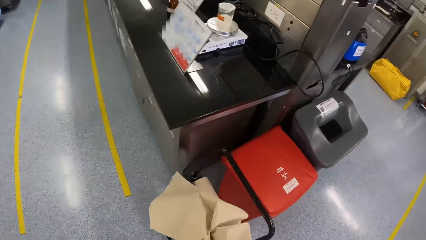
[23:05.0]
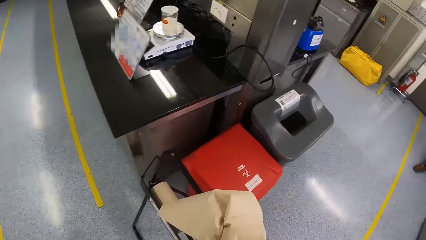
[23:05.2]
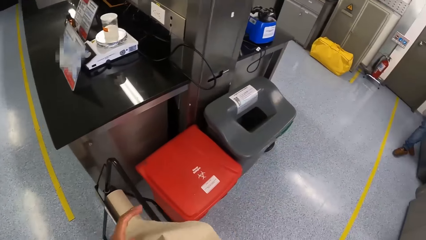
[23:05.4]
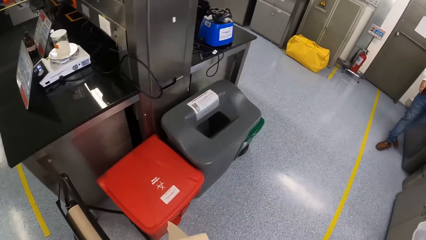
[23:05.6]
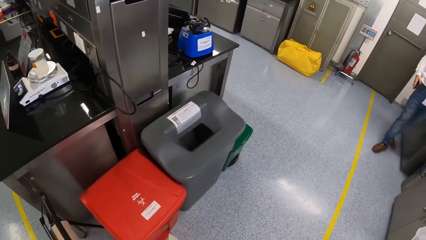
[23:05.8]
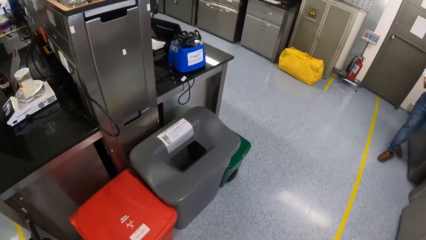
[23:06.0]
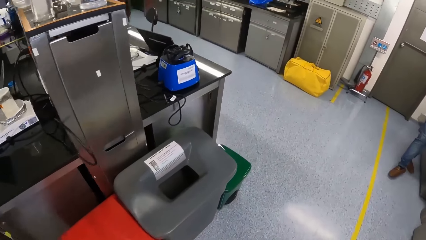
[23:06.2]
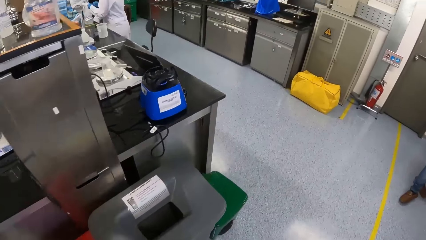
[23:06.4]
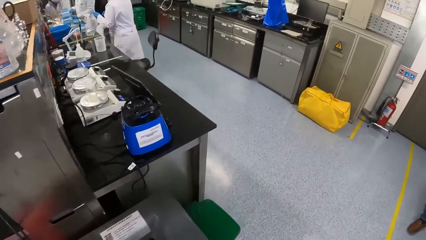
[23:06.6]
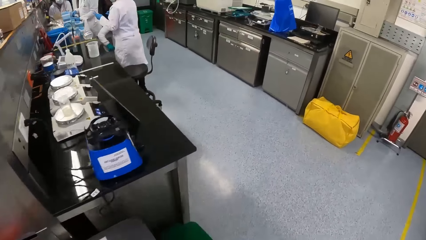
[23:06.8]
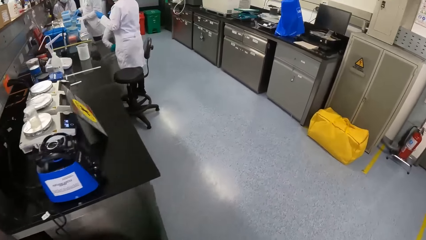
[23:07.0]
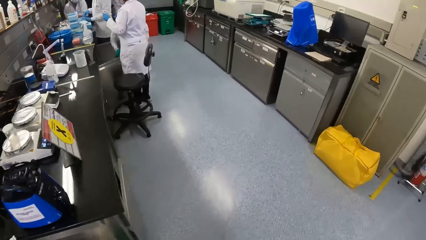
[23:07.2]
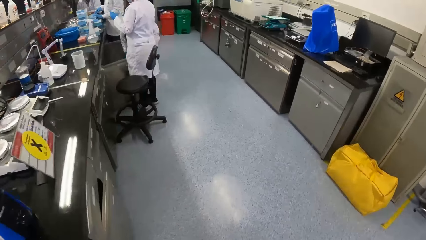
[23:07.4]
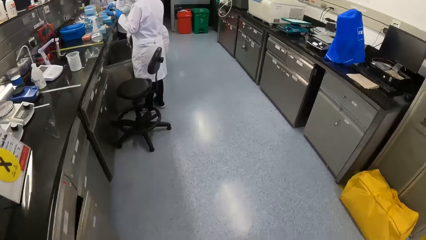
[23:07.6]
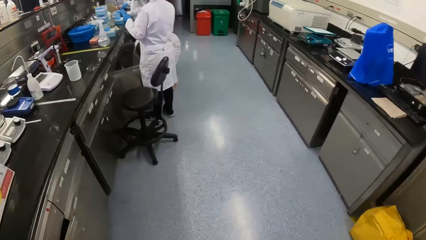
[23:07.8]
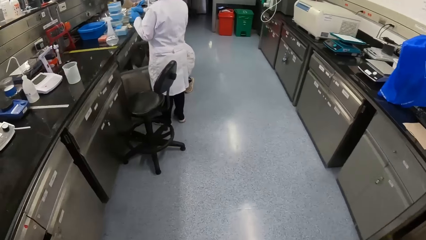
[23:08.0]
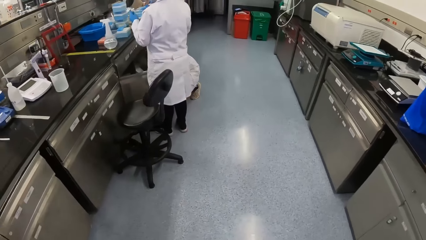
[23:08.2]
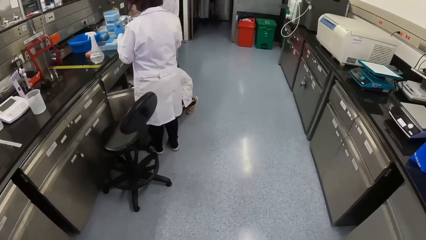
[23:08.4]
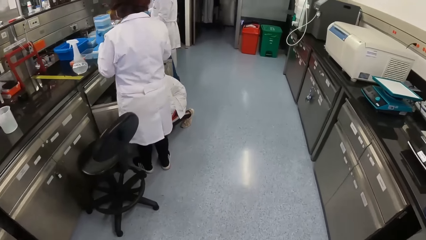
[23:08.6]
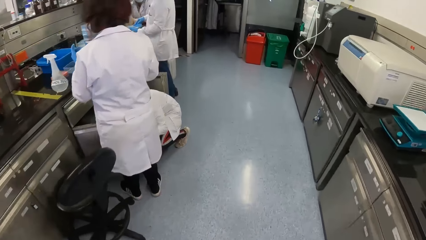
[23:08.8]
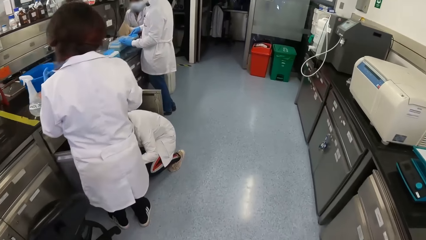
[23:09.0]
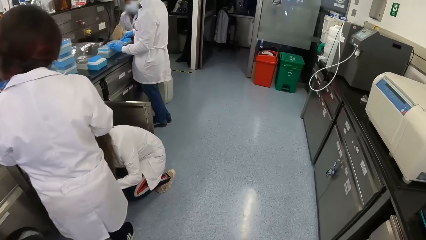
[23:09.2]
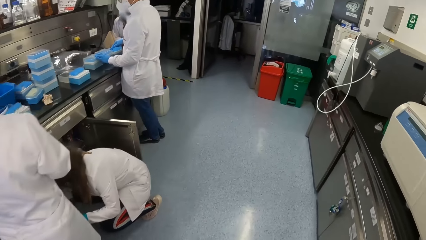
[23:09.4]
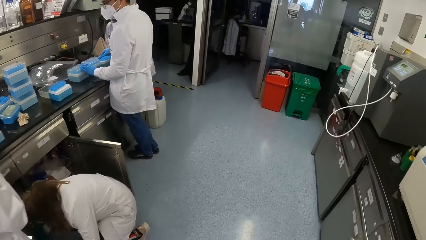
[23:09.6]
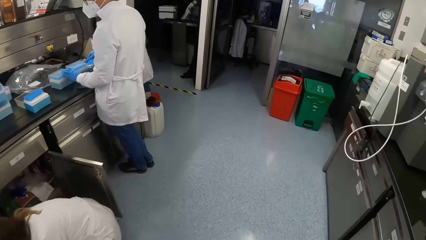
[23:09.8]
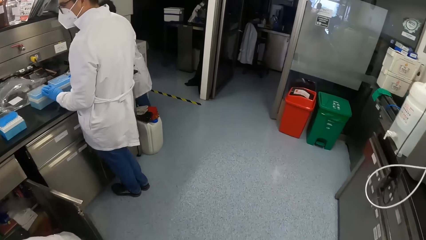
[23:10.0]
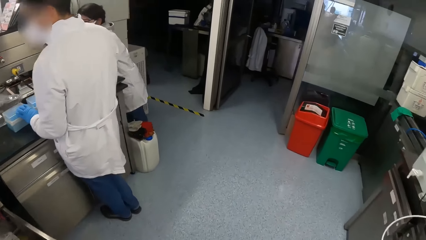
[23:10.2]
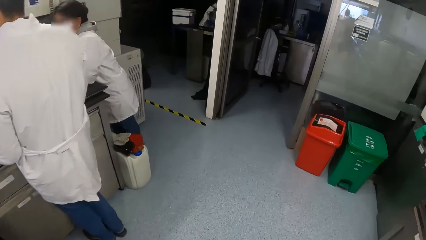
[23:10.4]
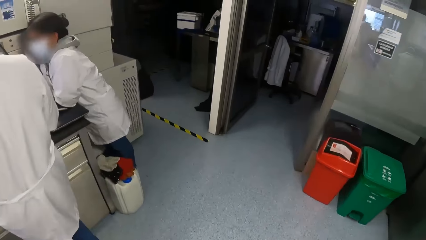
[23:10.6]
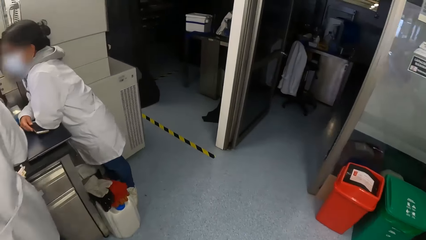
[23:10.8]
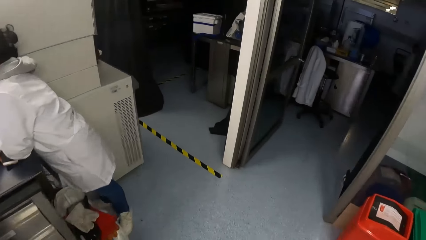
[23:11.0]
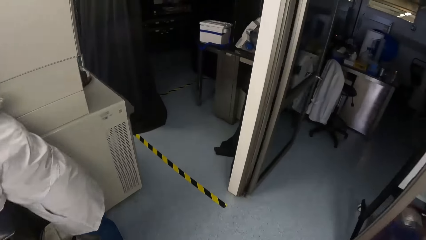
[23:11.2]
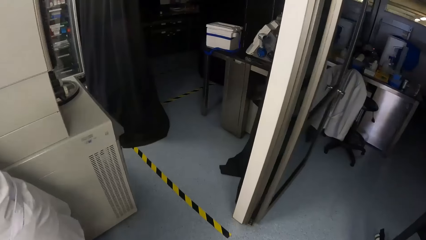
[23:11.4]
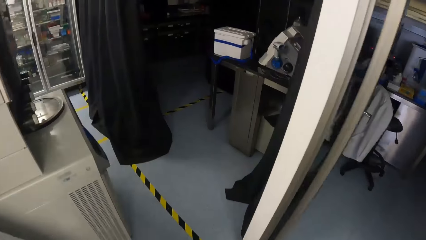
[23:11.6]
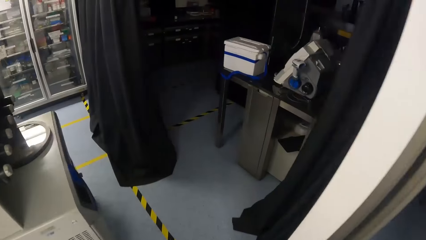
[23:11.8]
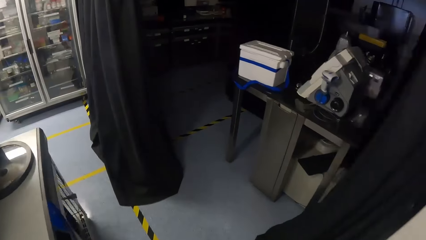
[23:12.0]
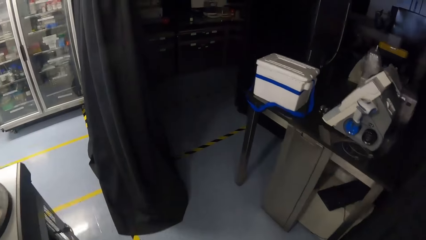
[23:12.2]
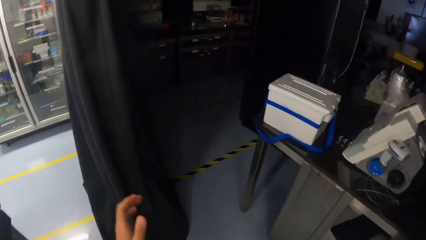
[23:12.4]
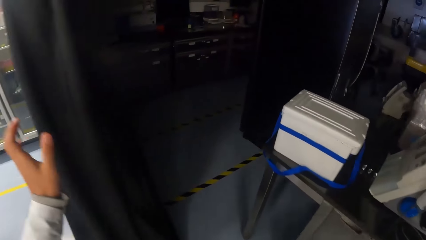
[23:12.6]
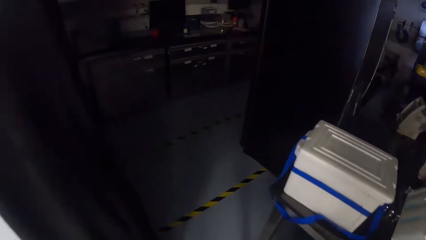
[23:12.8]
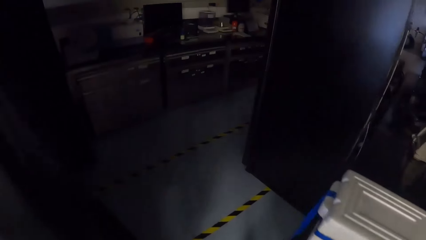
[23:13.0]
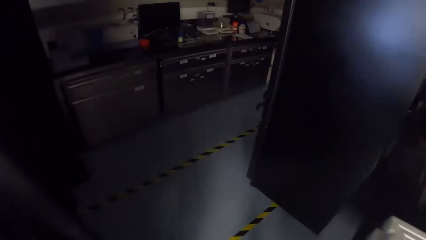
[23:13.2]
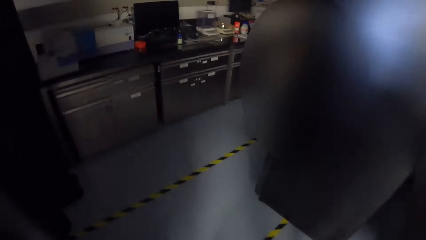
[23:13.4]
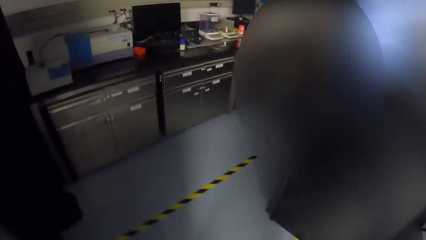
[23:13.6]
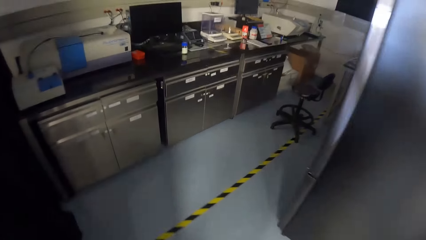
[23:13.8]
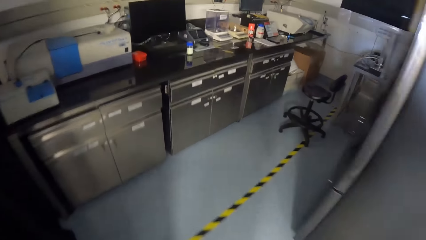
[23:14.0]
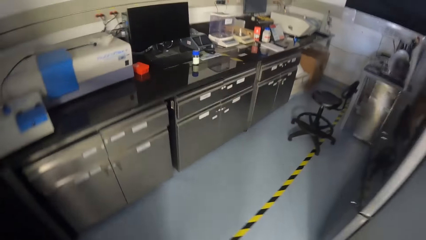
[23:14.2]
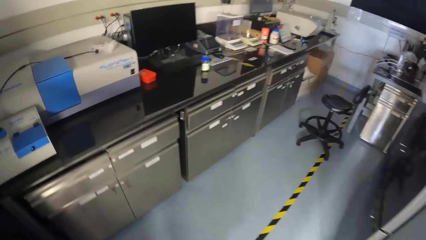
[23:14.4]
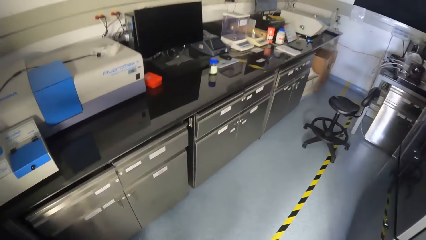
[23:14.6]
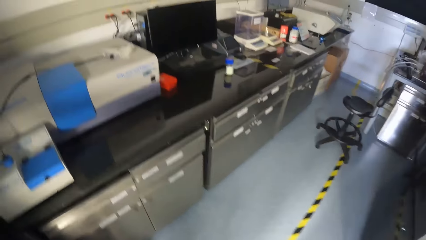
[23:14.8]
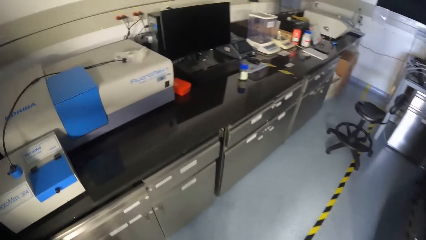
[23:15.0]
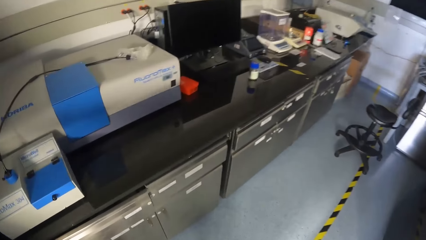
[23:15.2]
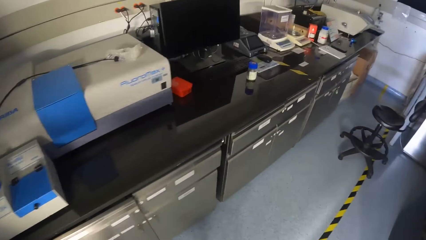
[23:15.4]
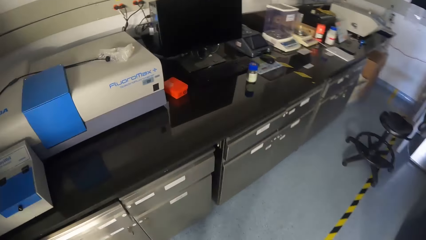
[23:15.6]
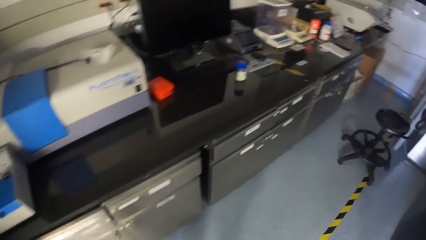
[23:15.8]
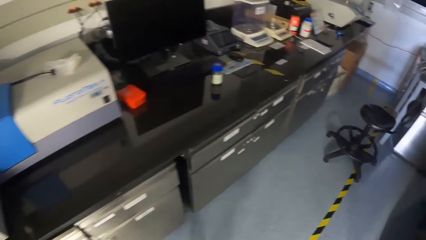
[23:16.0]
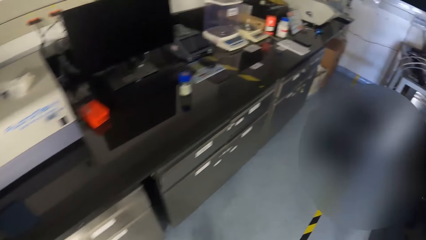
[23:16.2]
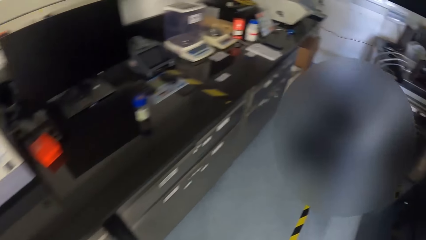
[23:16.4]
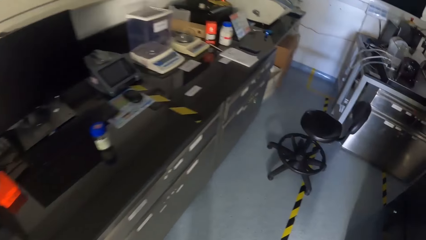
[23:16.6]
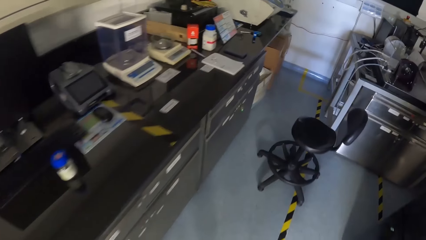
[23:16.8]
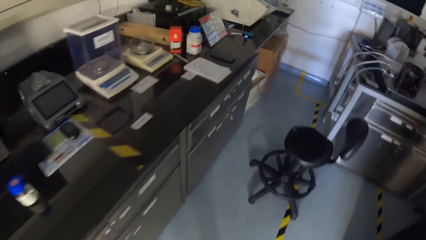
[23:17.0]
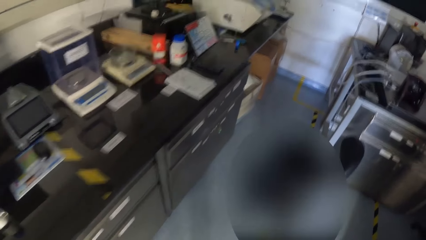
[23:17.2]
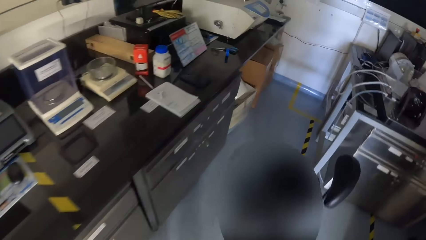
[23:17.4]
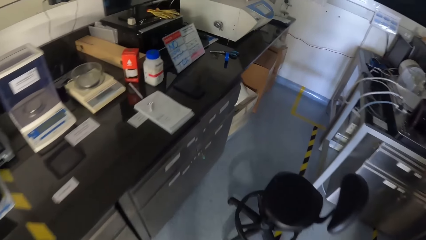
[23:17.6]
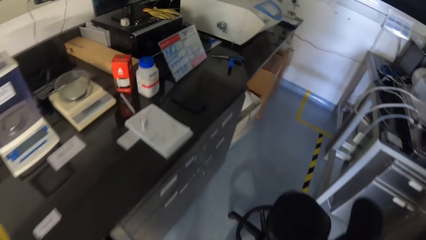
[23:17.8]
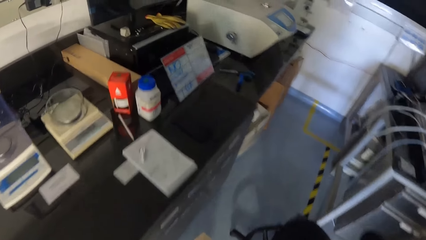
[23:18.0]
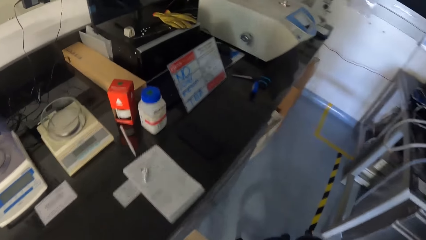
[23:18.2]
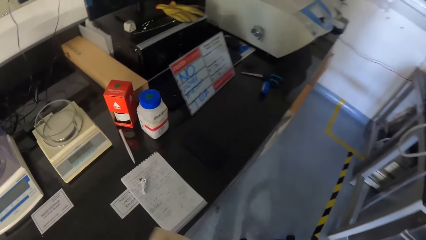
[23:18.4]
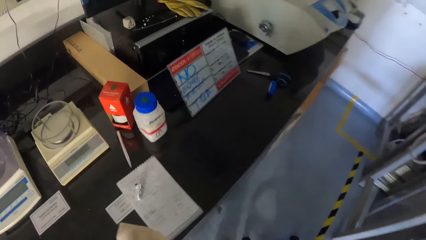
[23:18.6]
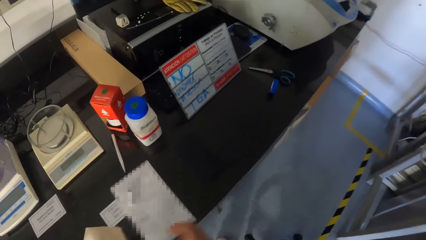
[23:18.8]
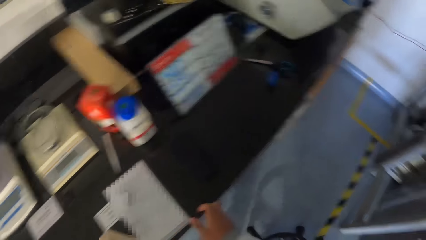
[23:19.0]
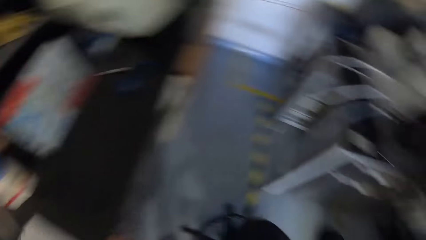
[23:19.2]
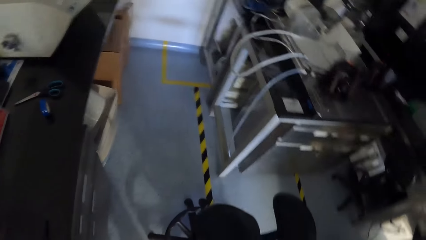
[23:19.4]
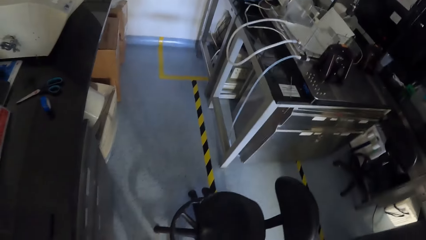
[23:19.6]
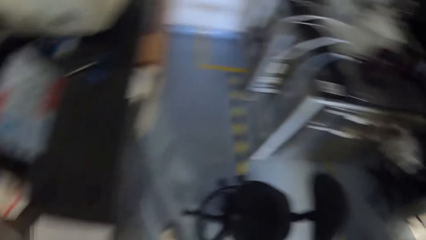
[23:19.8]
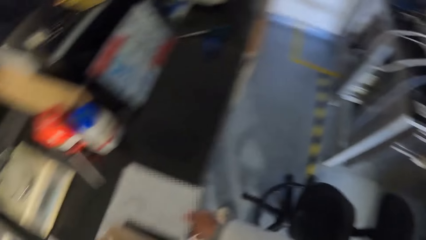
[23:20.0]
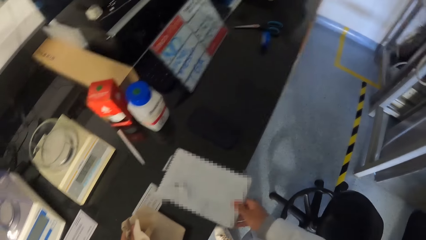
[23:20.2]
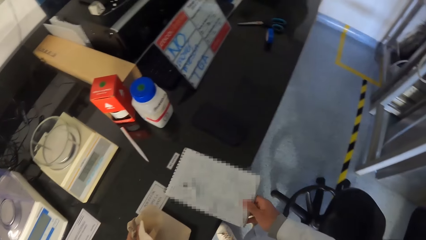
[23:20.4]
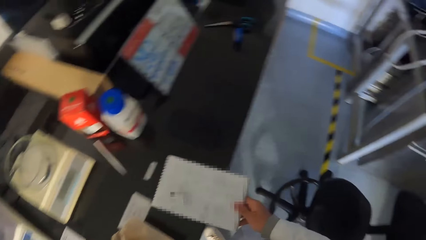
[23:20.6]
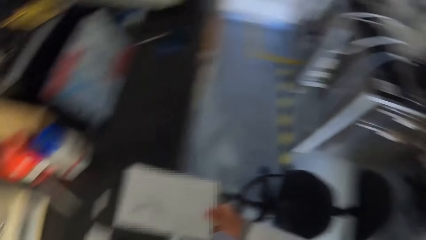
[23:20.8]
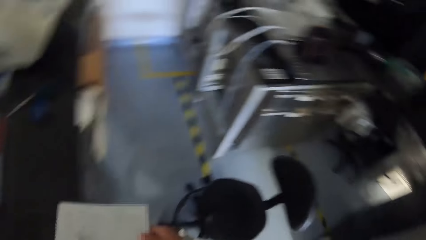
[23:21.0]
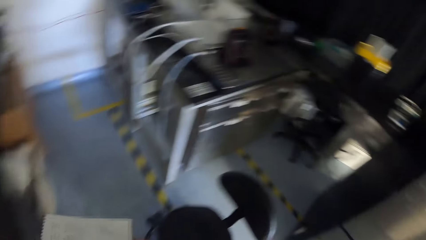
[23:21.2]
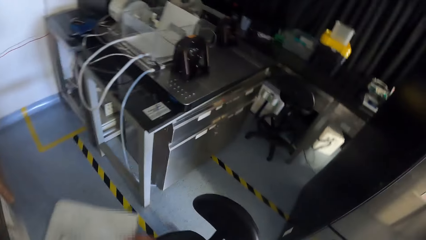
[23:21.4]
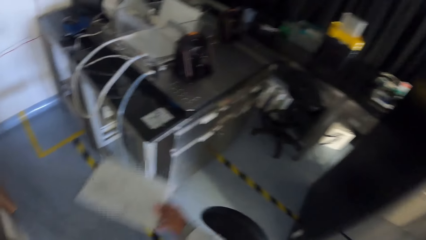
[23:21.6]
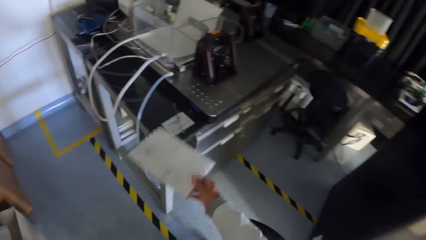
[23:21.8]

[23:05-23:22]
The camera wearer cleans the spatula in his left hand with the tissue in his right hand. He walks towards the workbench. He looks around. He picks a book or piece of paper from the workbench with his right hand.
